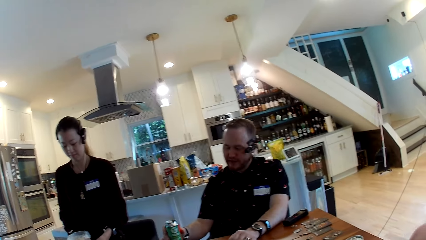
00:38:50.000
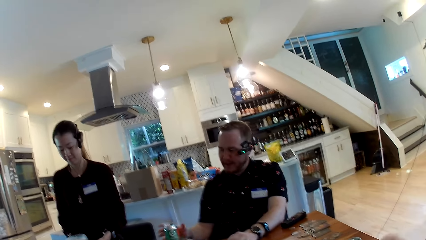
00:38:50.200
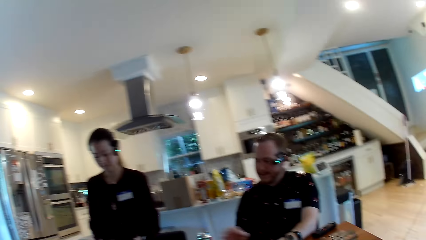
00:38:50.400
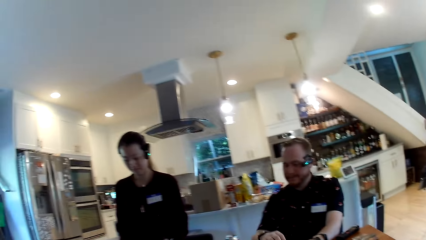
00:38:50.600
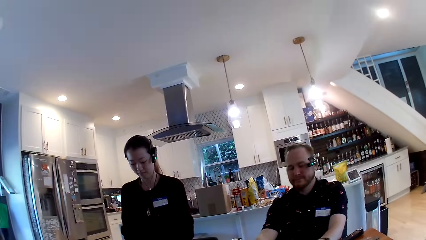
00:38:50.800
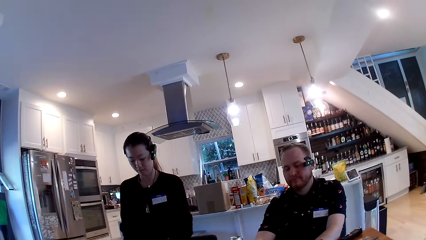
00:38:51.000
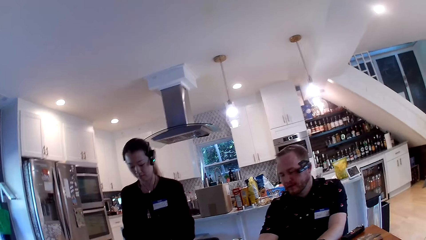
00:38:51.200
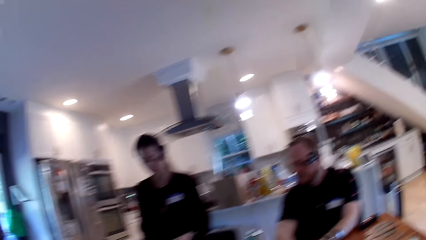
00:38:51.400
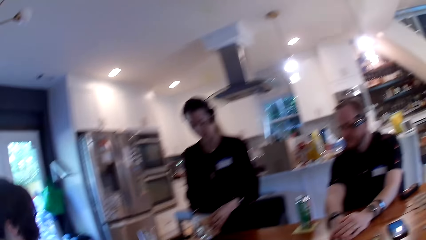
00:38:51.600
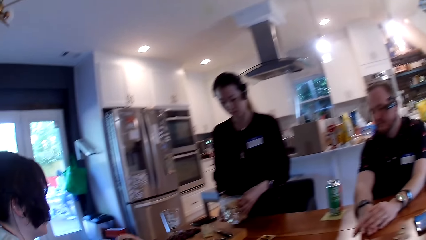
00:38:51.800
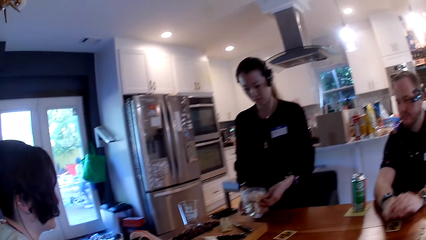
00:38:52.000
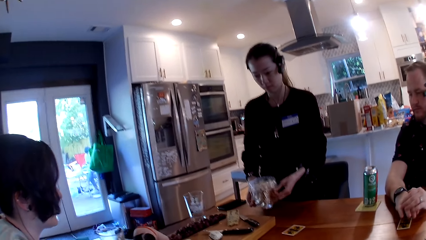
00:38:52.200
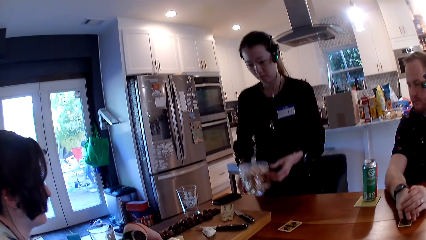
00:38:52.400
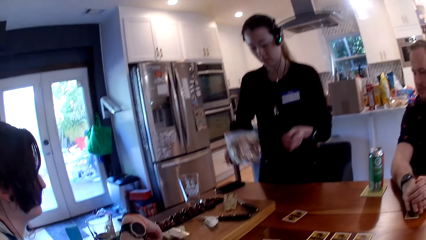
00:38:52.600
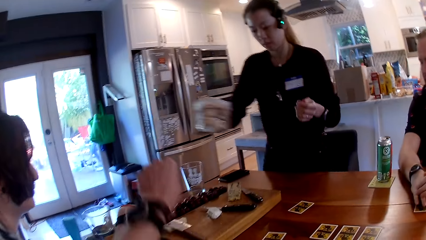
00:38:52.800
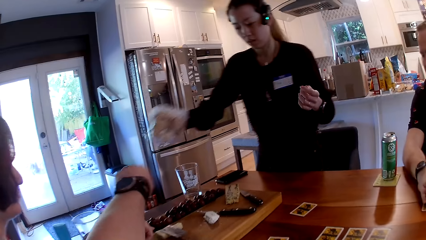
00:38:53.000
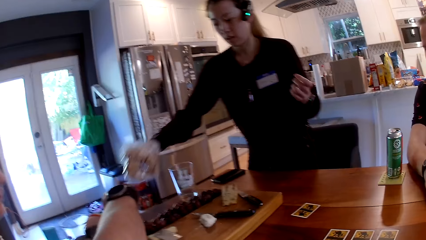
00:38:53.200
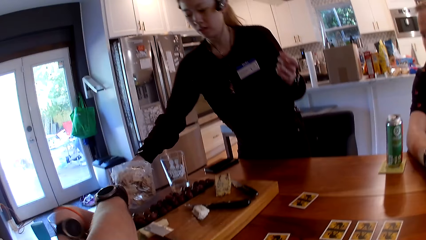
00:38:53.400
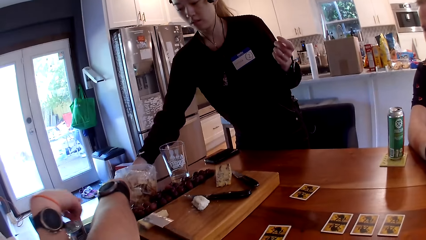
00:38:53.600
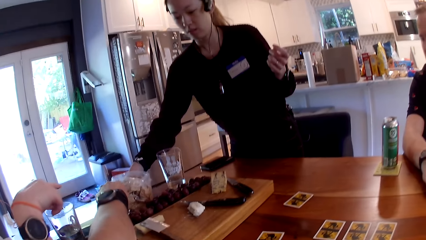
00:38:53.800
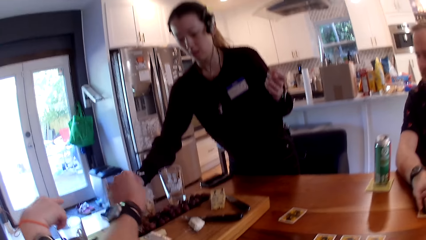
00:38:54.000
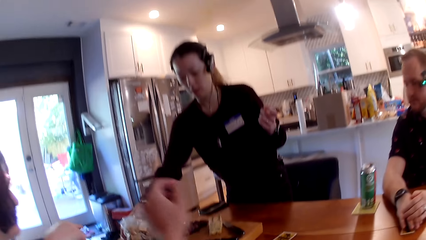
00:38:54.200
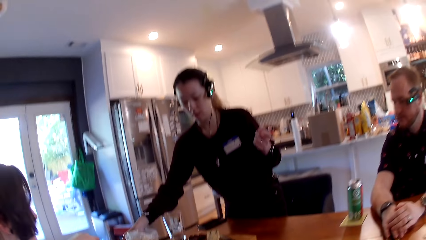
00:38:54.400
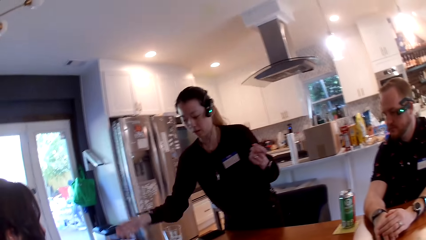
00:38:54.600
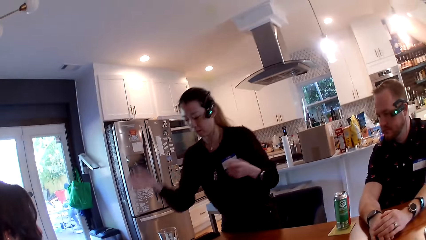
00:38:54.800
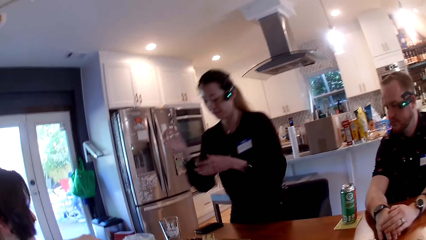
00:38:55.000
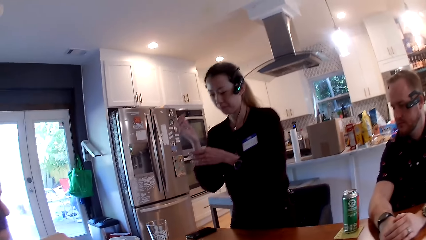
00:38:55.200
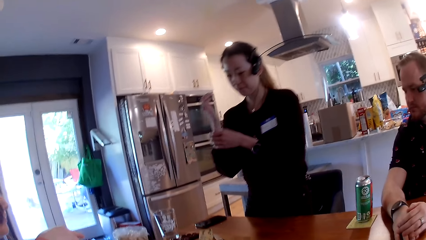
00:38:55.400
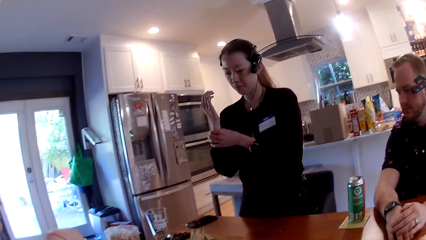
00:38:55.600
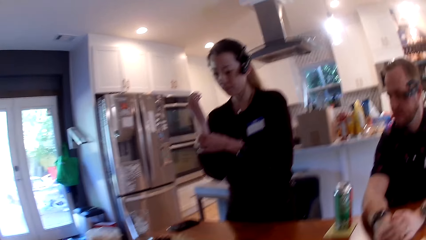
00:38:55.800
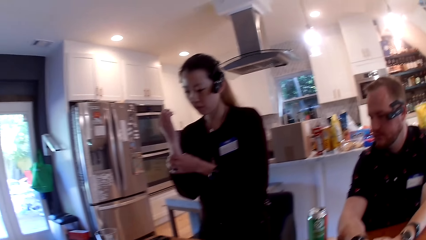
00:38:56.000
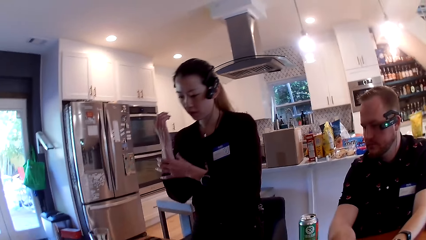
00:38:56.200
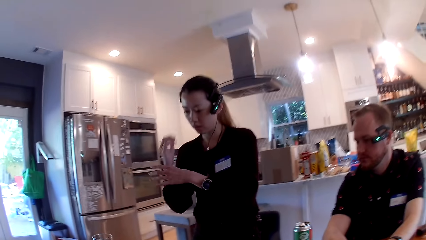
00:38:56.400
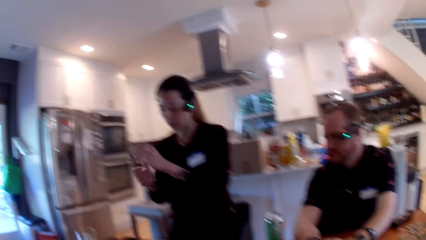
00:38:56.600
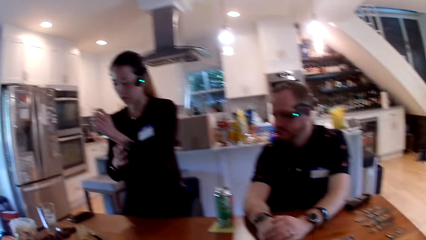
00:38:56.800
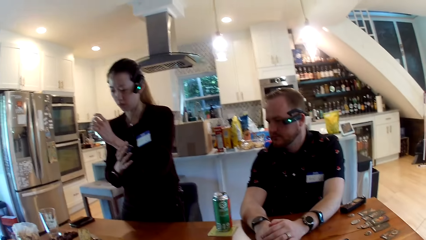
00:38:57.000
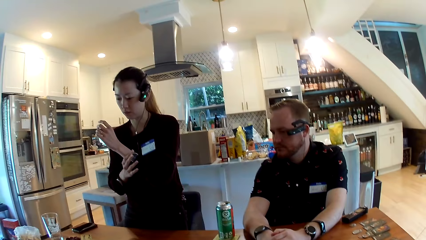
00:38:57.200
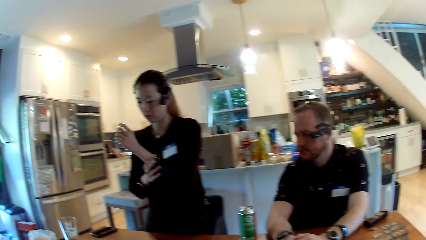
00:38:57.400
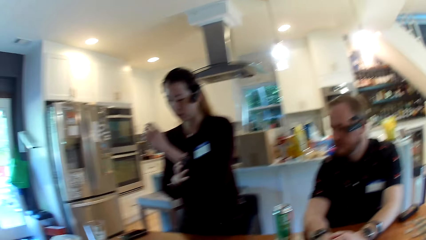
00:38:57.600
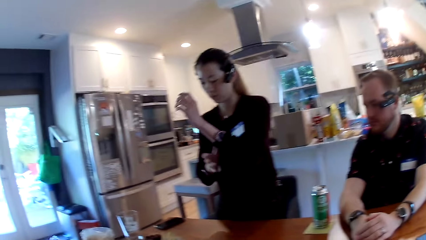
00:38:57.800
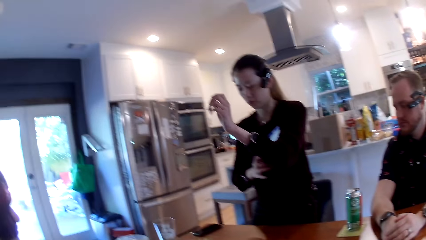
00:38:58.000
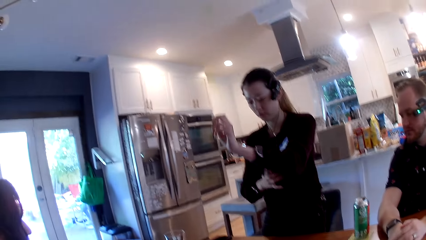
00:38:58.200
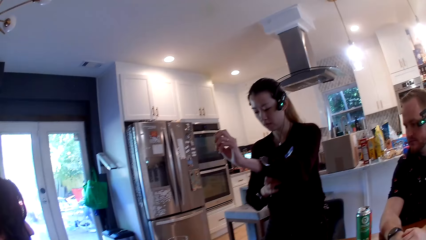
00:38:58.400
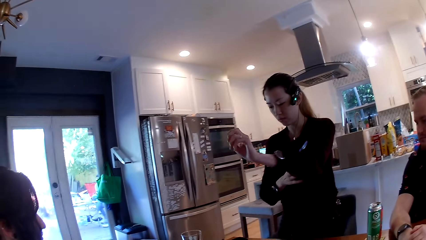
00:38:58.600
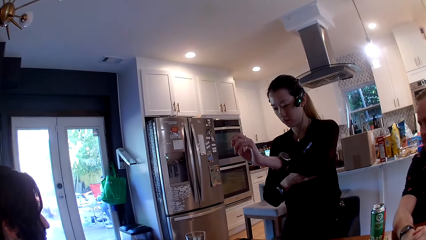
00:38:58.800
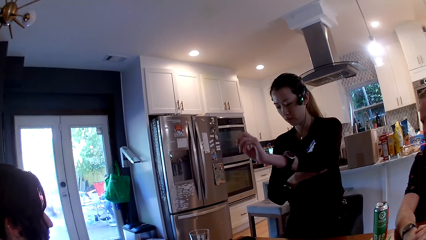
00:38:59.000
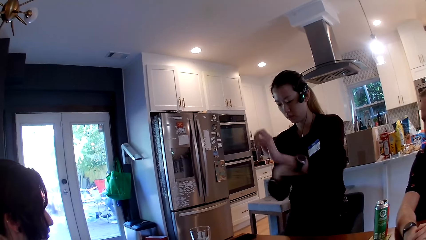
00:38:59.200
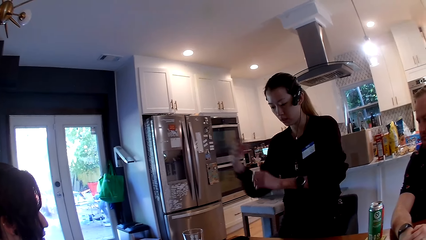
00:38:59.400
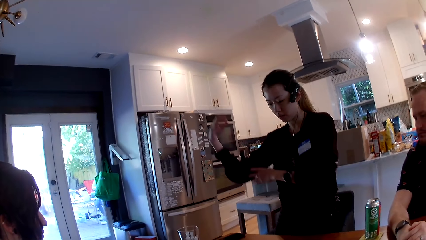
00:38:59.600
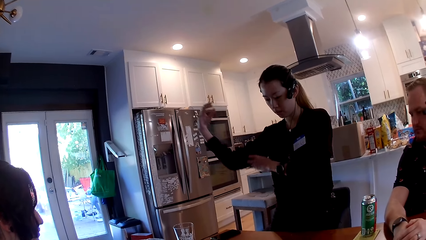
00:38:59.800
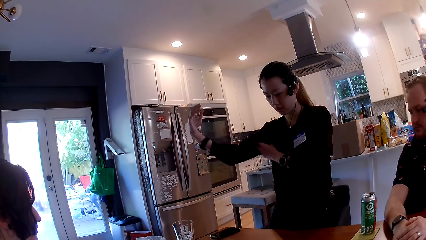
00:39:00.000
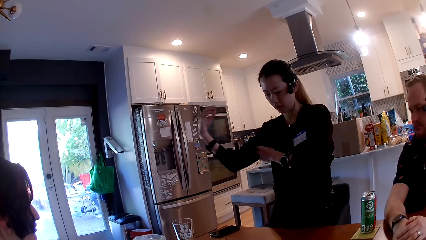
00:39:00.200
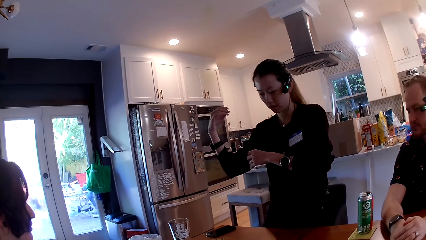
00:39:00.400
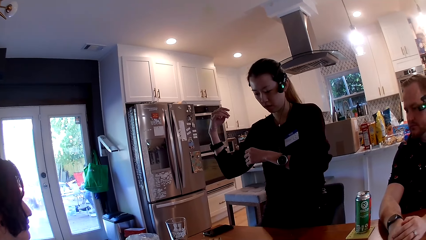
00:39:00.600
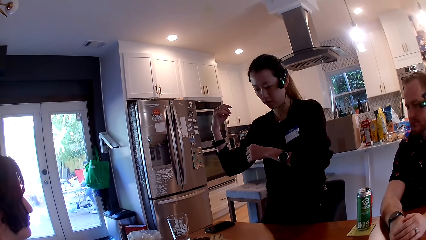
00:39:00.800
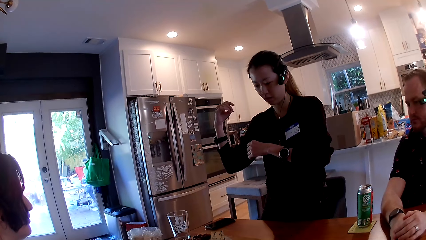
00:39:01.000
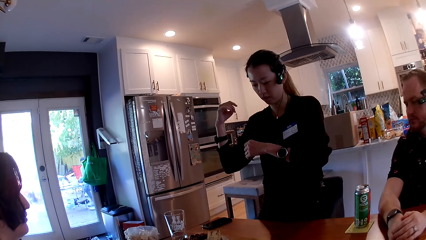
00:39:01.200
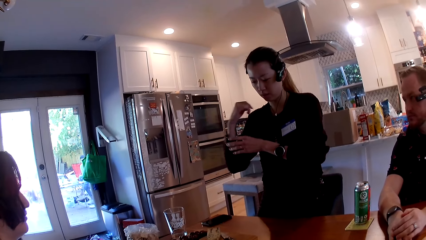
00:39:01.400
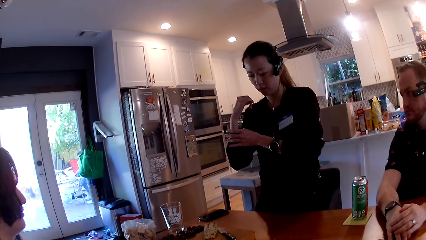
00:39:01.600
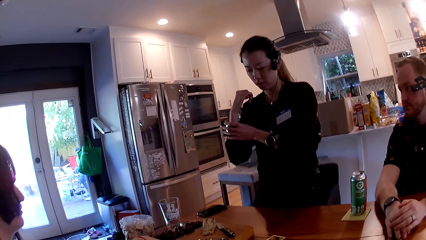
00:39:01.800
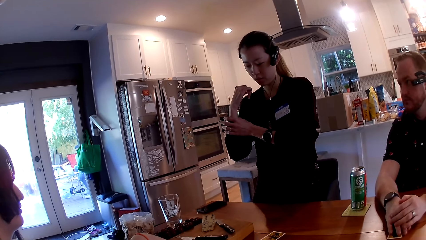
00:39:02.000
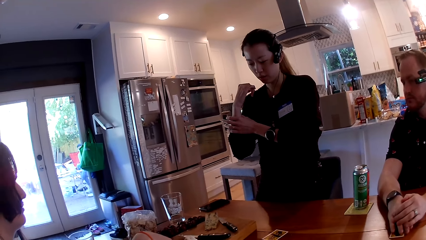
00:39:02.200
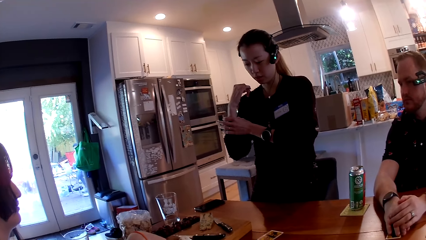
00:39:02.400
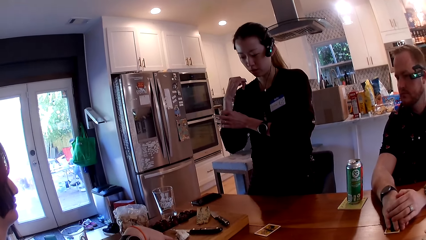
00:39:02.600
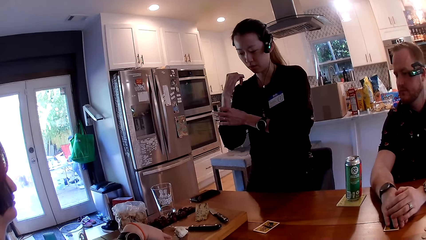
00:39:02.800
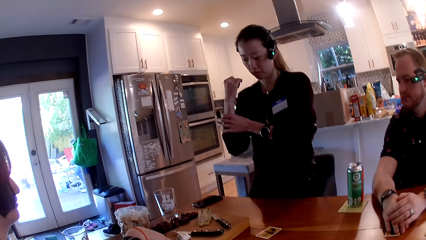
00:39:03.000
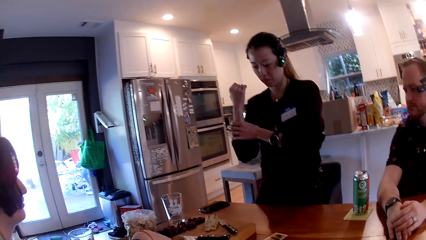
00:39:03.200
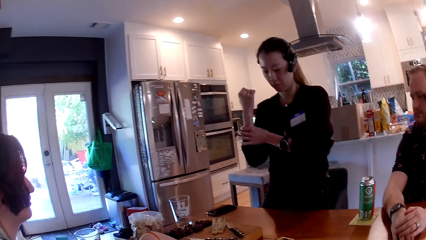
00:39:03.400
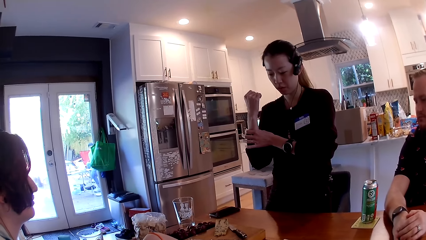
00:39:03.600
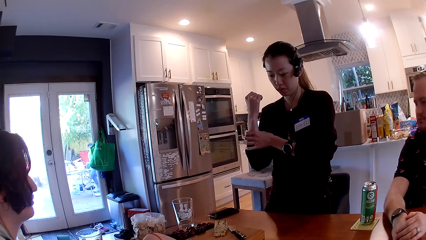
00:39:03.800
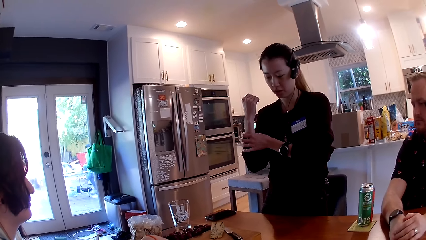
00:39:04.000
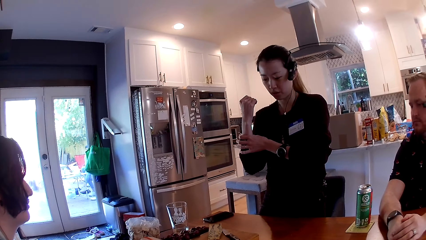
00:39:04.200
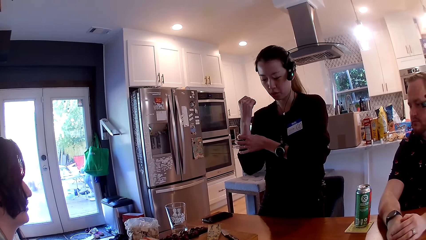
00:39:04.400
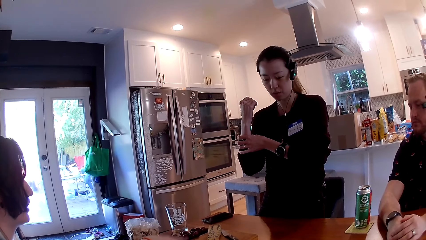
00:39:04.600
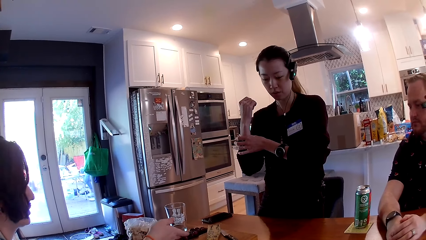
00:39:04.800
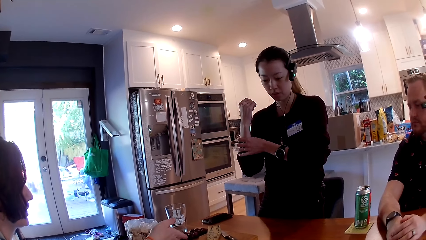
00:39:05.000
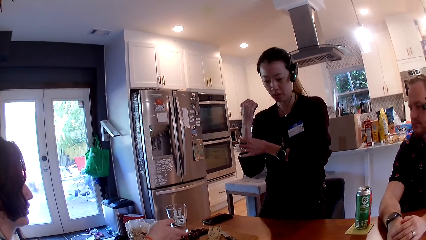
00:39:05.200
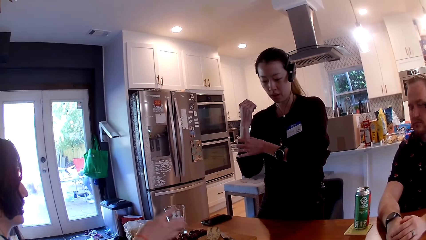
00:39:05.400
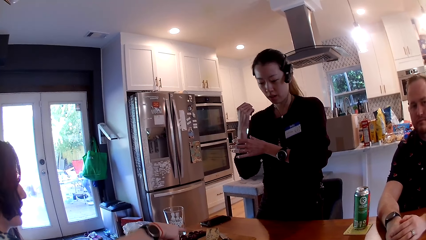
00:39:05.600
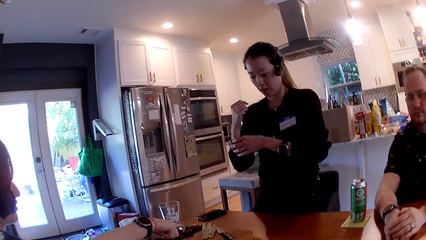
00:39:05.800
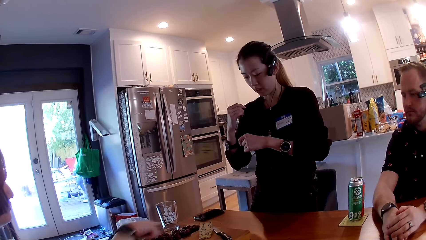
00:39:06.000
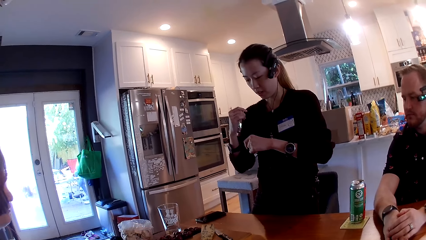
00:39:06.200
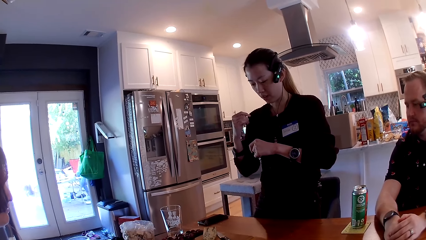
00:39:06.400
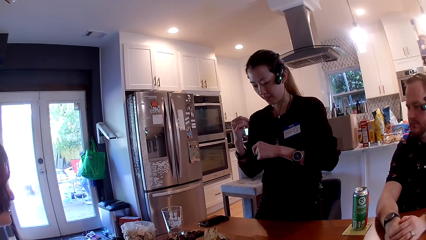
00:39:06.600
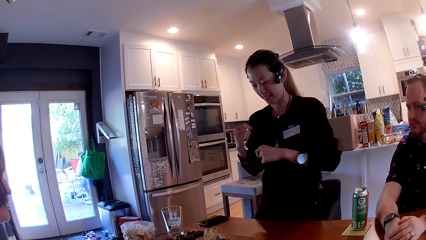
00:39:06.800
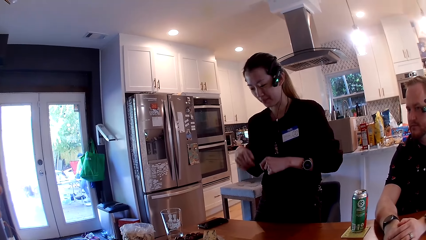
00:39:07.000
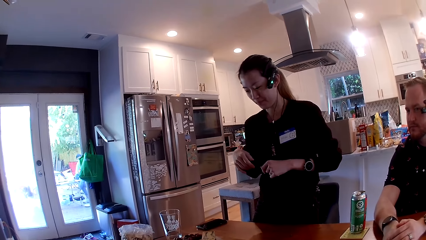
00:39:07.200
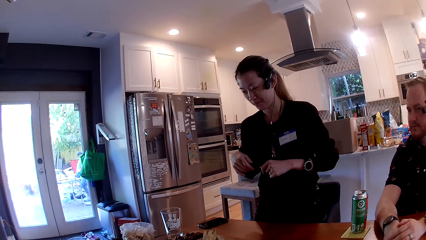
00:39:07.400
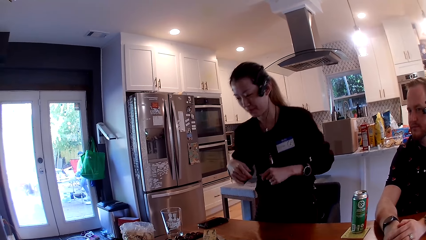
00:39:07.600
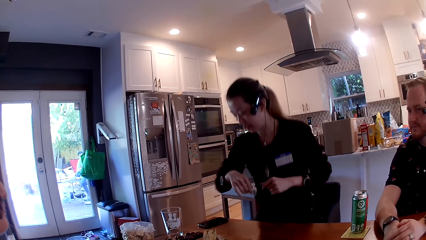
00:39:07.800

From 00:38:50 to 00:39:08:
The man drops the can on the table with his right hand. The camera wearer looks around. A woman takes from the grapes on the wooden tray with her right hand. The camera wearer moves the left hand. He takes from the grapes on the wooden tray with his left hand. Another woman drops the pack of chips on the wooden tray with her right hand. The camera wearer pulls back the left hand and looks around. The other woman holds a wristwatch on her right hand with her left hand. The camera wearer converses with a third woman. He looks around.
